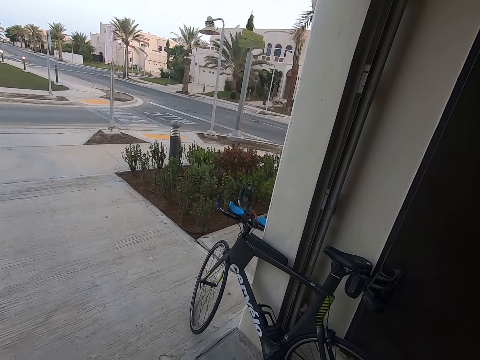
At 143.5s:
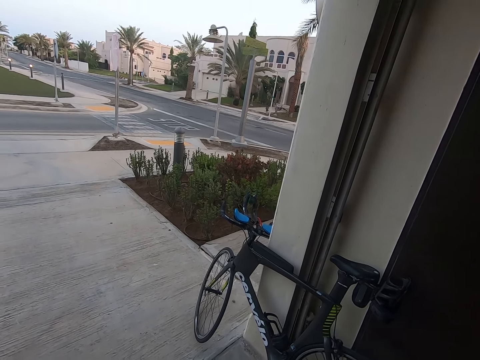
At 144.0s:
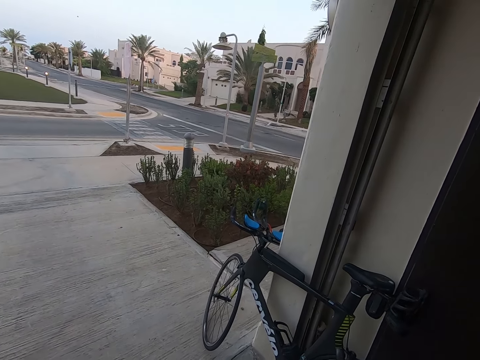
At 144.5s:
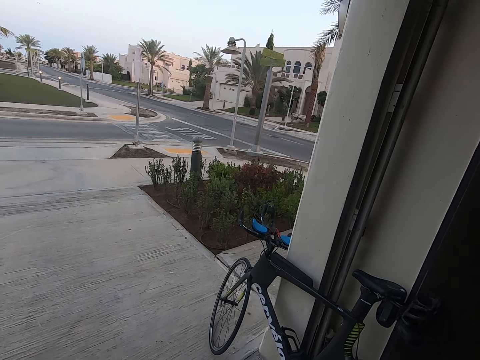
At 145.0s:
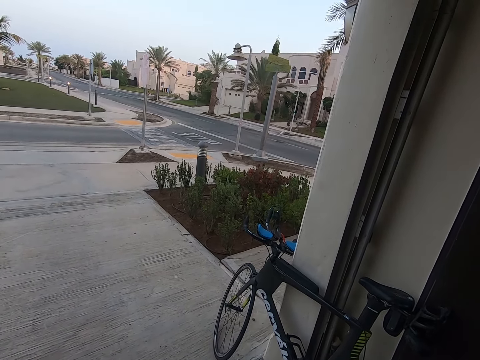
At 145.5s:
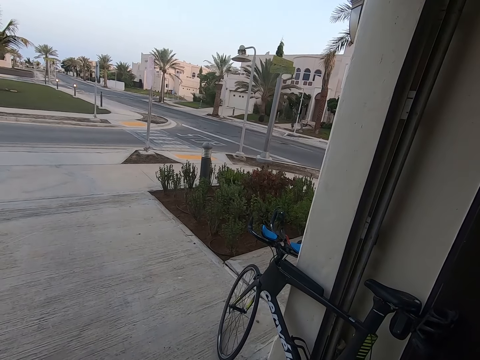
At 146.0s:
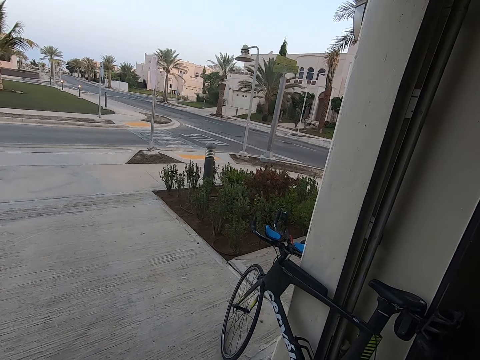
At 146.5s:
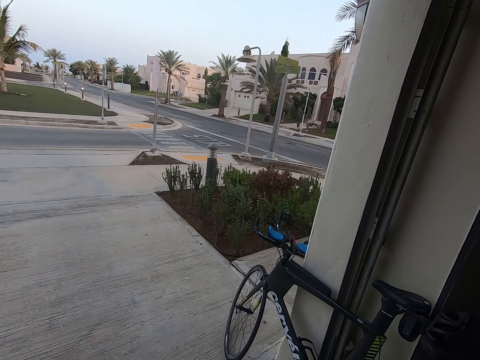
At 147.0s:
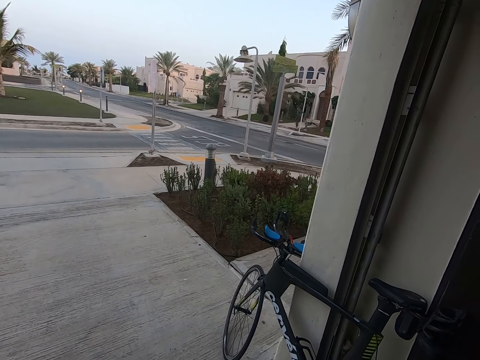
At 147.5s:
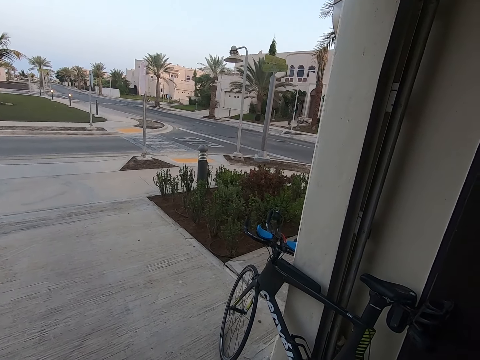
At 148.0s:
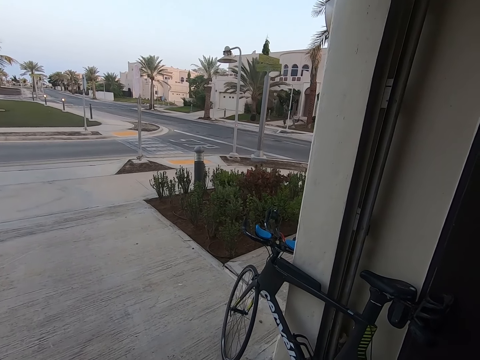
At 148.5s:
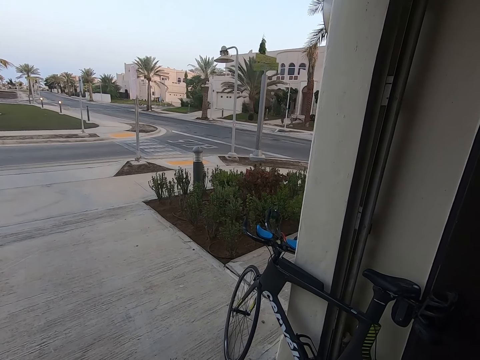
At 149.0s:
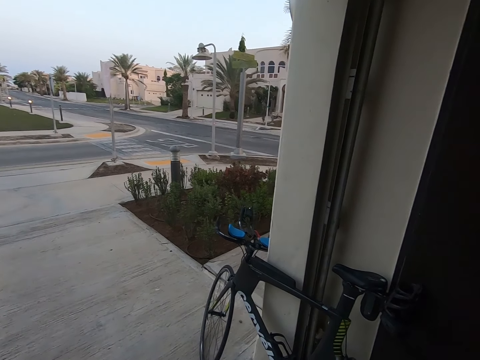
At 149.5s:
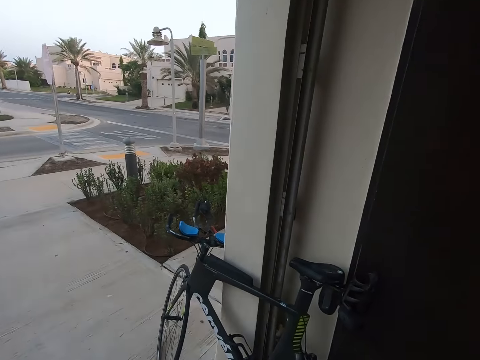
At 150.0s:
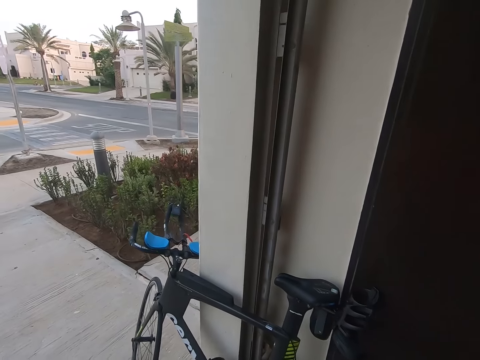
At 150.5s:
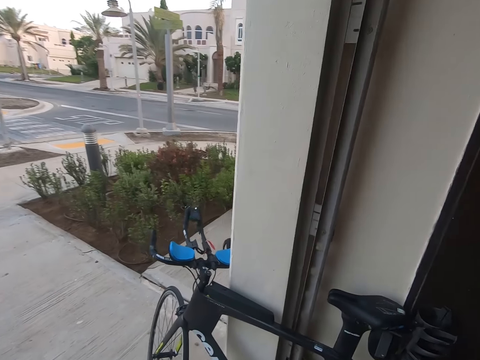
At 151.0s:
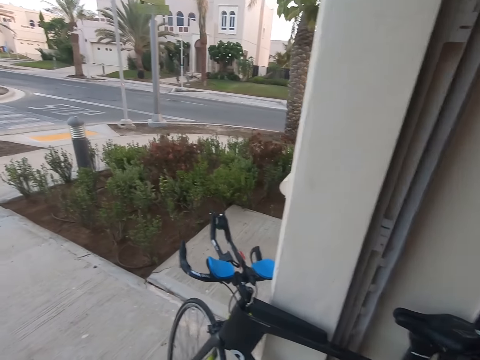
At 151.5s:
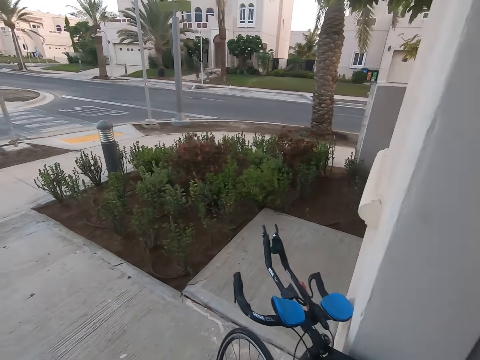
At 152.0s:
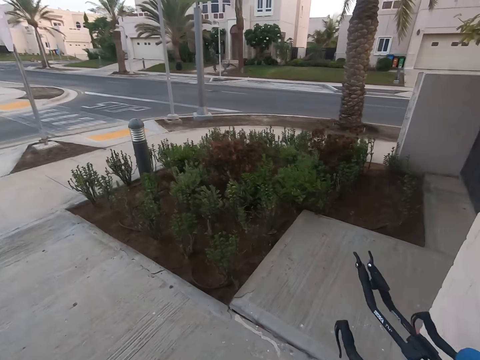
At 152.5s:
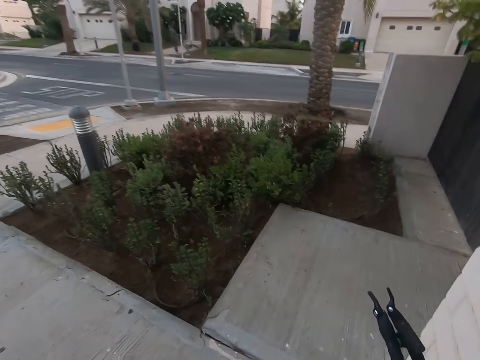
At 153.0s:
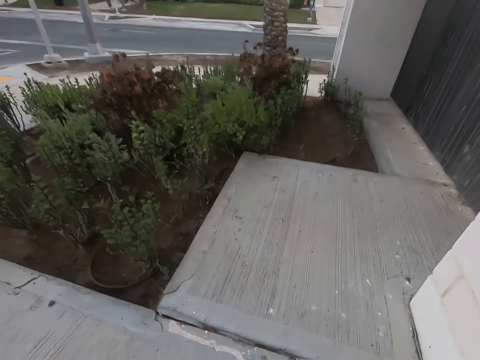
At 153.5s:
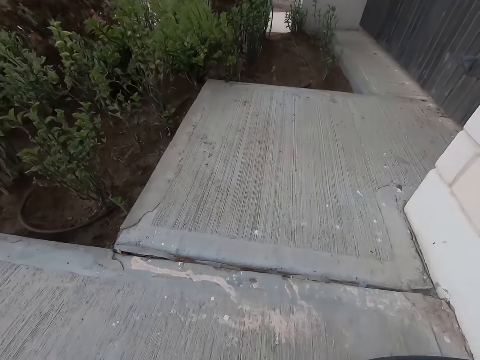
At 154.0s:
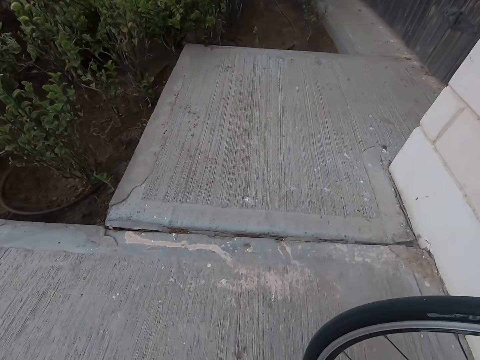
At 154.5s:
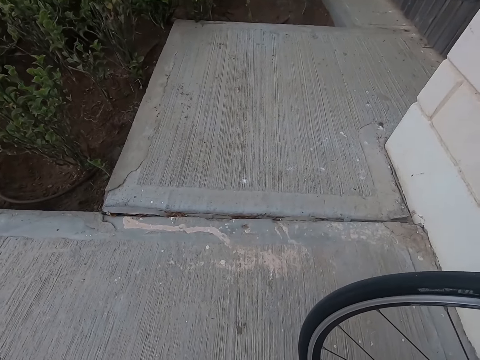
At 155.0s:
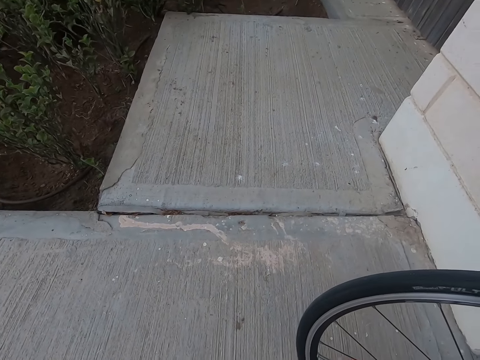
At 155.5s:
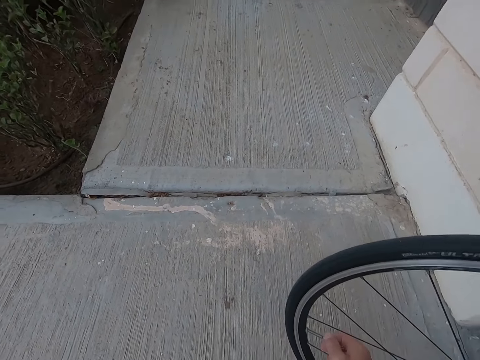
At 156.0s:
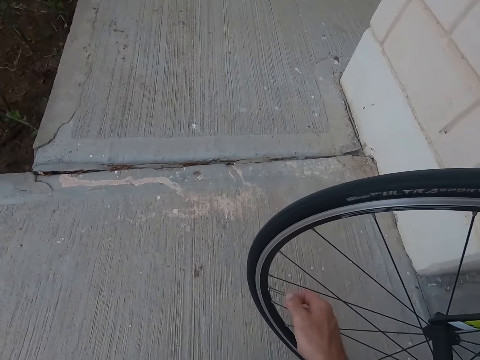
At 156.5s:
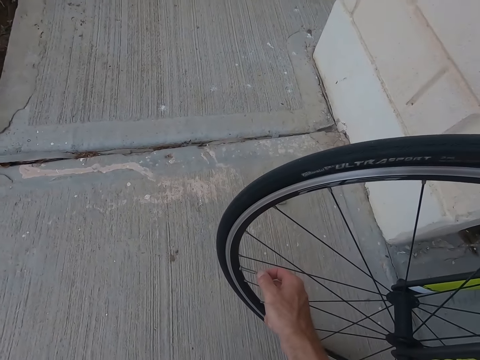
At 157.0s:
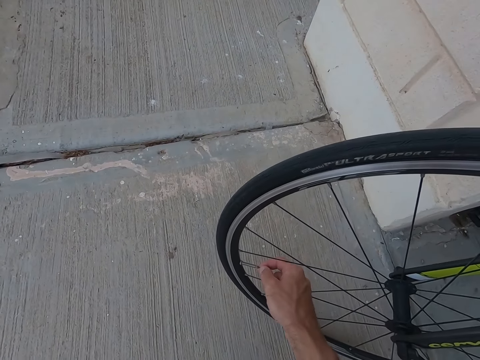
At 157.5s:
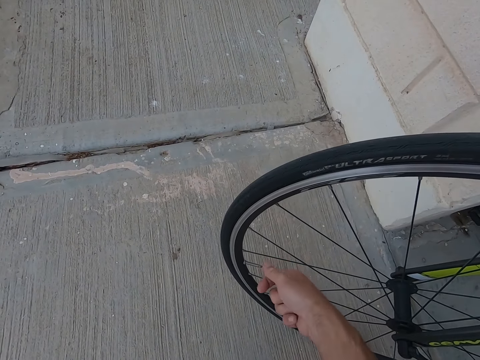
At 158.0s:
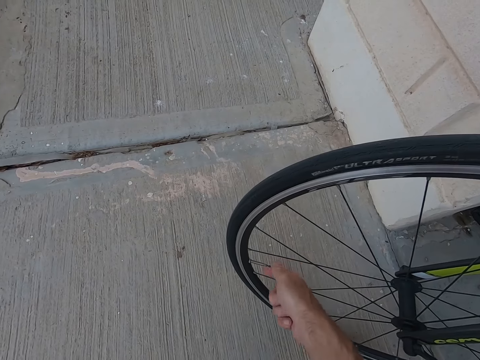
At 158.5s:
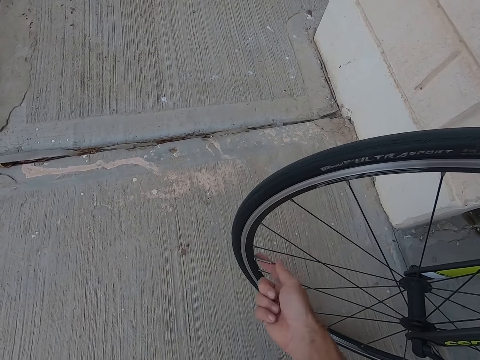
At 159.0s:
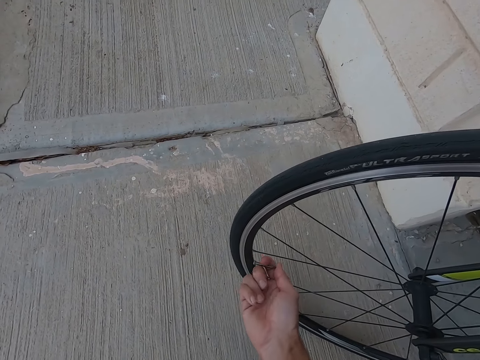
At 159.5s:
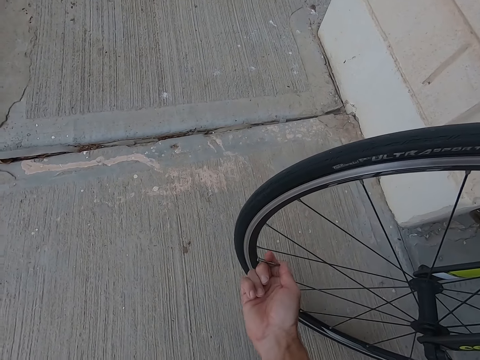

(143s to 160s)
The camera wearer walks around and stares around. They open the bicycle presta valve. They hold the wires on the bicycle.

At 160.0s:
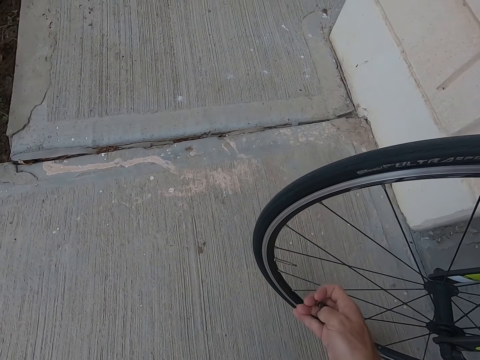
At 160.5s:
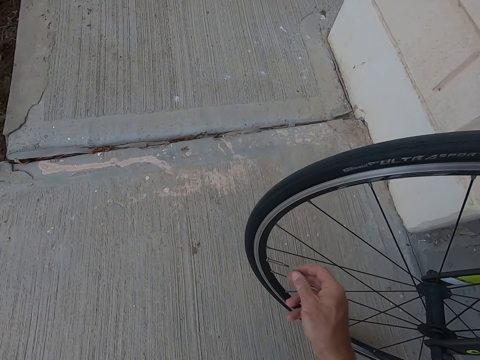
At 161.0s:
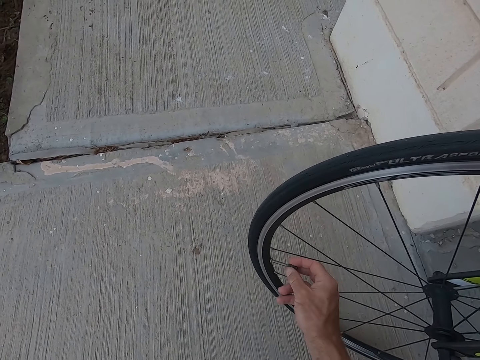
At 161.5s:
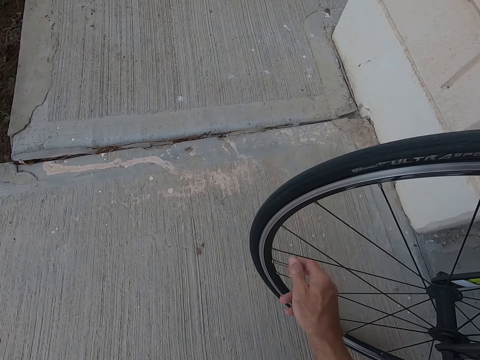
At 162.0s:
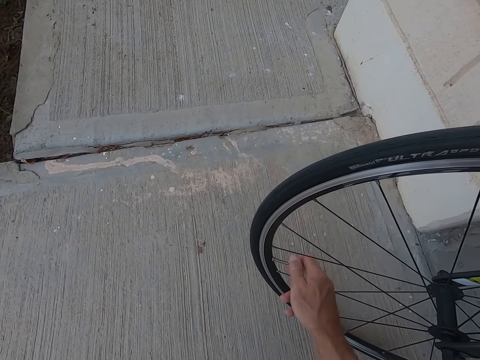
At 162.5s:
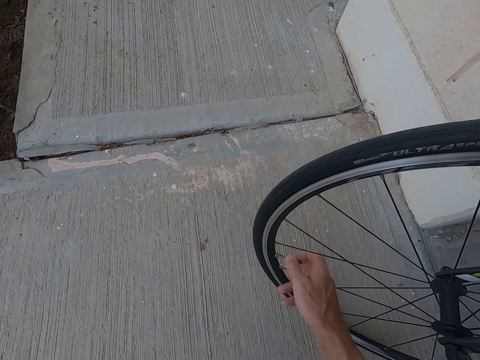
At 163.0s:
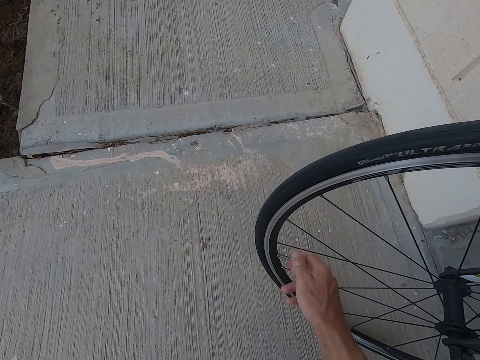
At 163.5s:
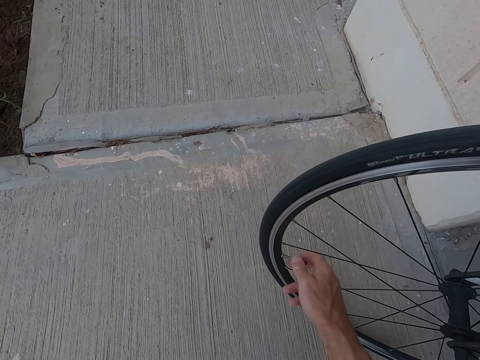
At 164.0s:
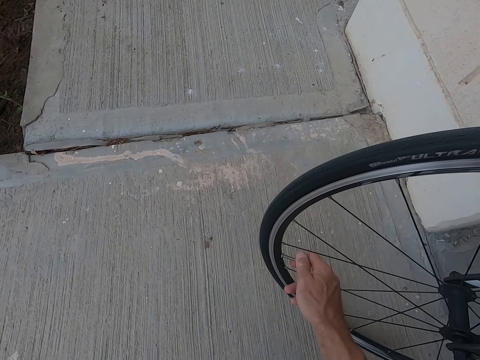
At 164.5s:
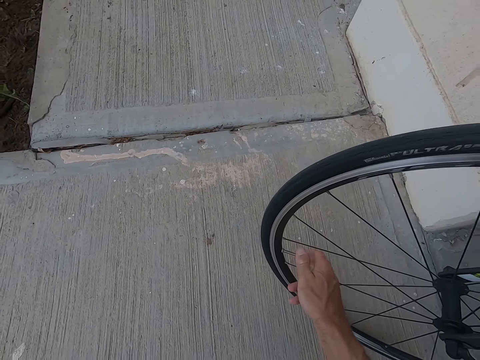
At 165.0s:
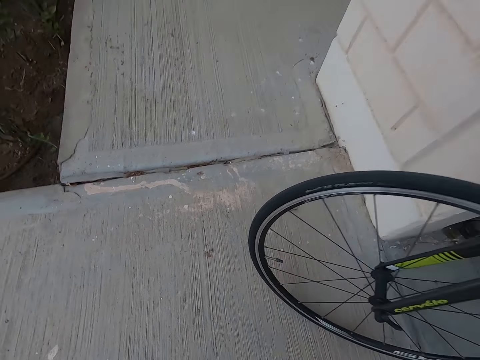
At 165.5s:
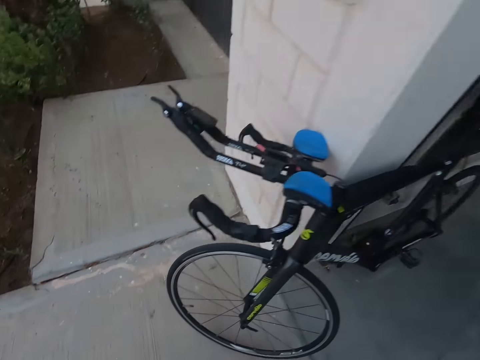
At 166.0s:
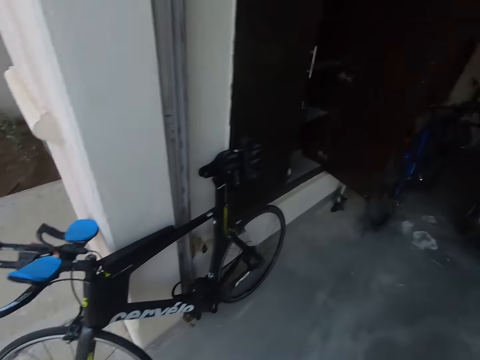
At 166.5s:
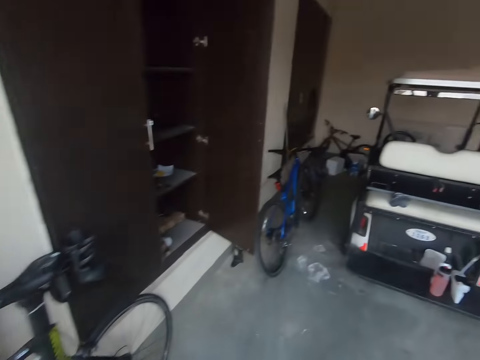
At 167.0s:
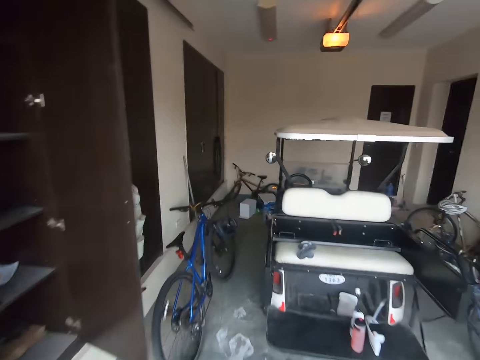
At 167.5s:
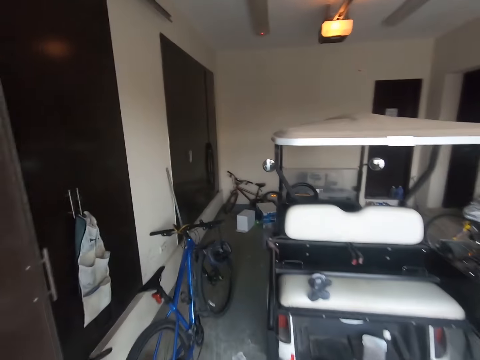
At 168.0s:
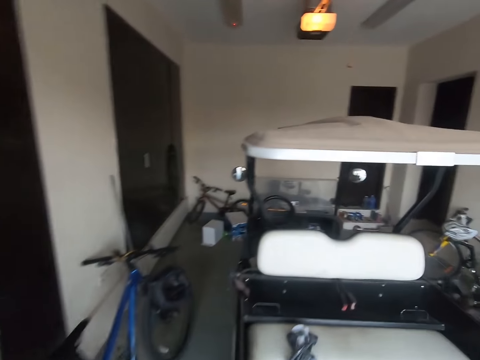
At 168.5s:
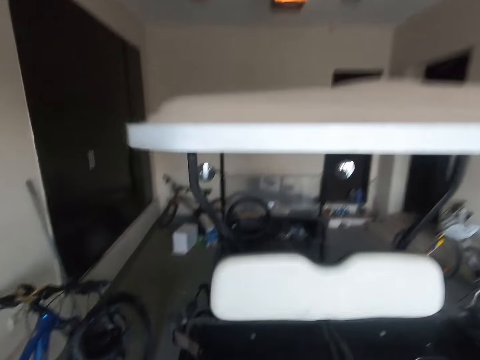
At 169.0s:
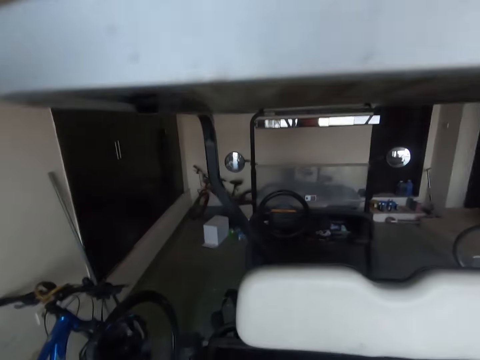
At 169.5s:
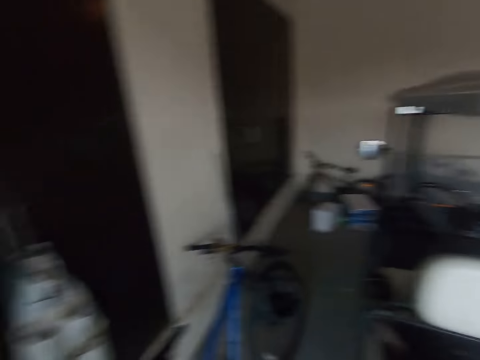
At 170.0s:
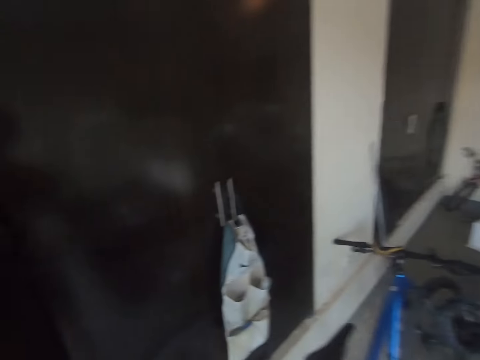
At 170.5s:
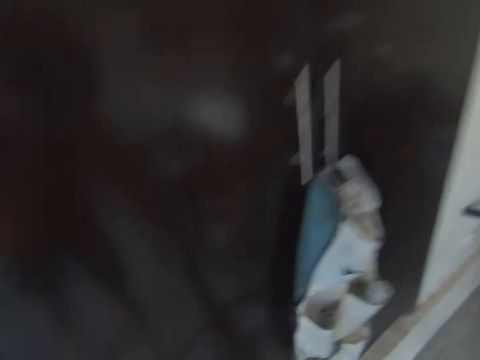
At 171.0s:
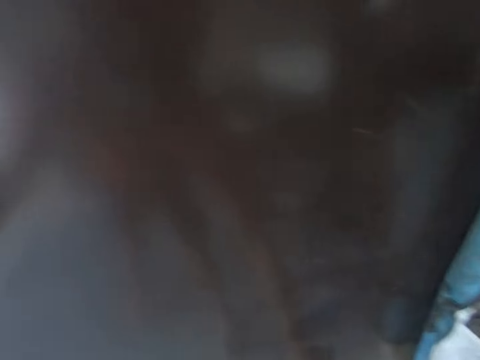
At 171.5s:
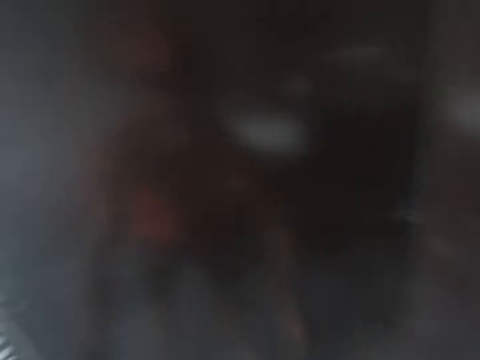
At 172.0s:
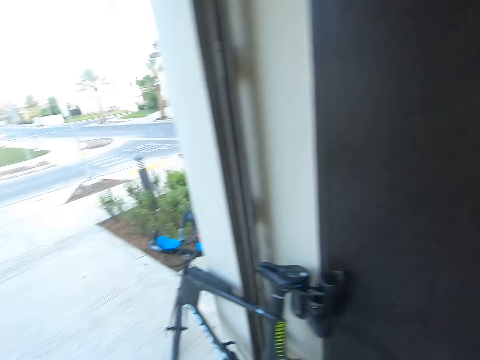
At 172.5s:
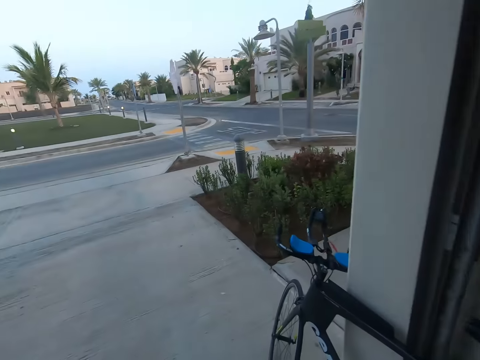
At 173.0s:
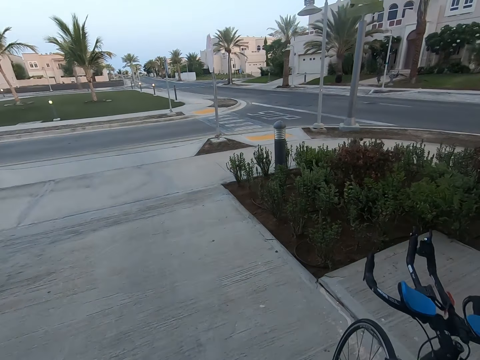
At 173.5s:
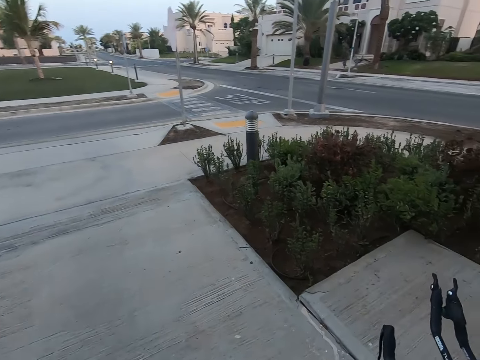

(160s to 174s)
The camera wearer puts a lid on a wire on the bicycle. They close the bicycle presta valve. They move around.
